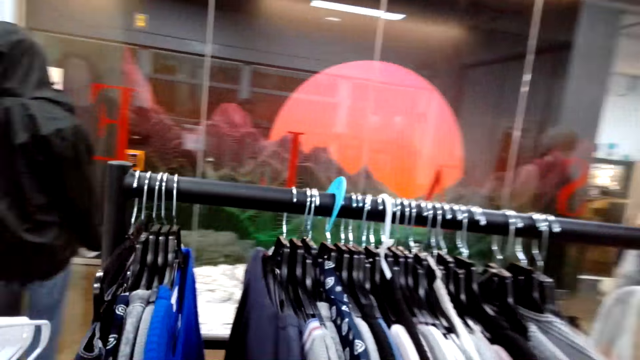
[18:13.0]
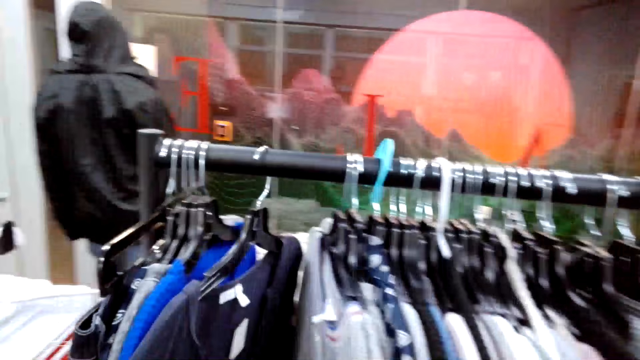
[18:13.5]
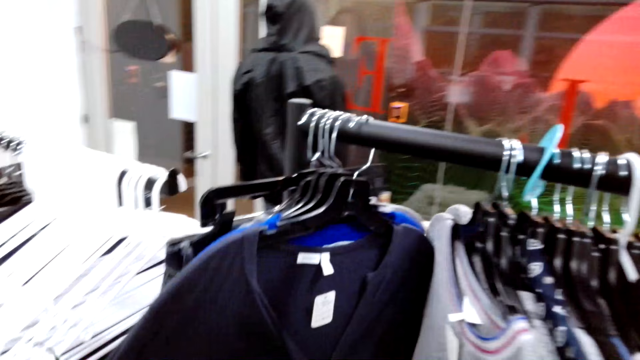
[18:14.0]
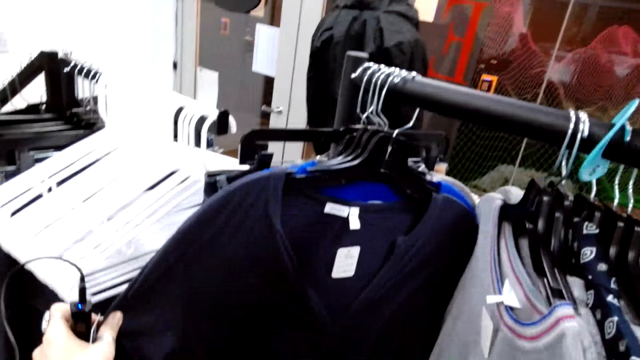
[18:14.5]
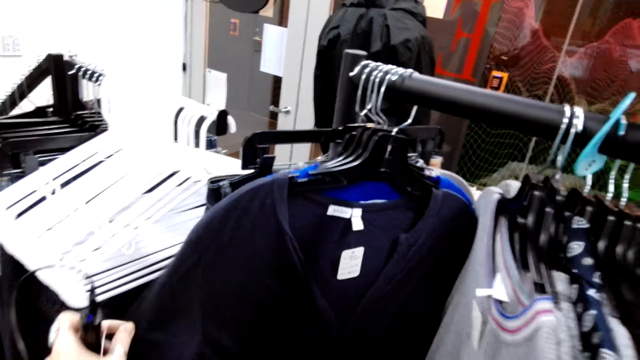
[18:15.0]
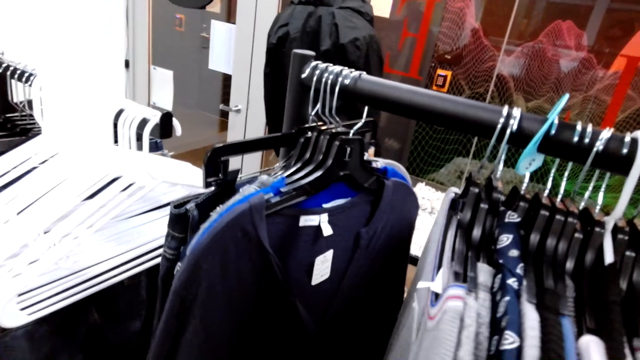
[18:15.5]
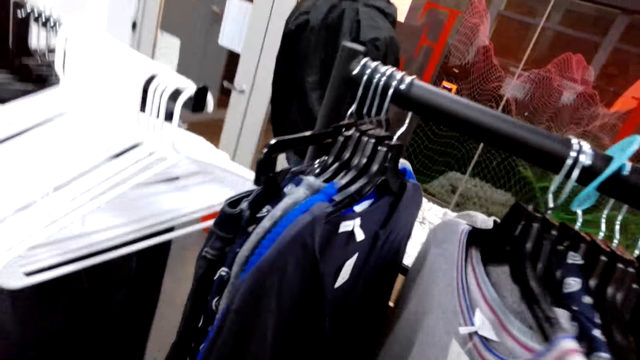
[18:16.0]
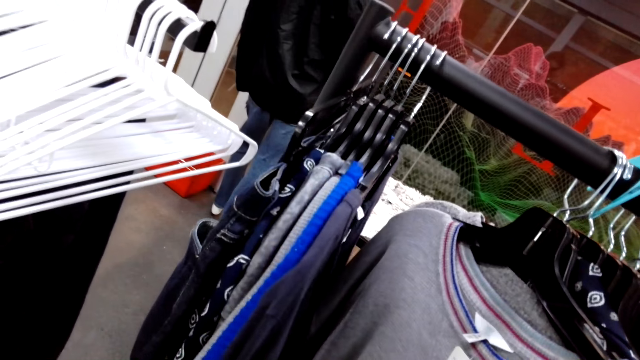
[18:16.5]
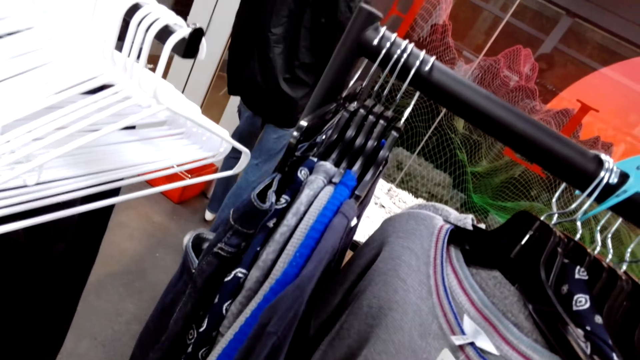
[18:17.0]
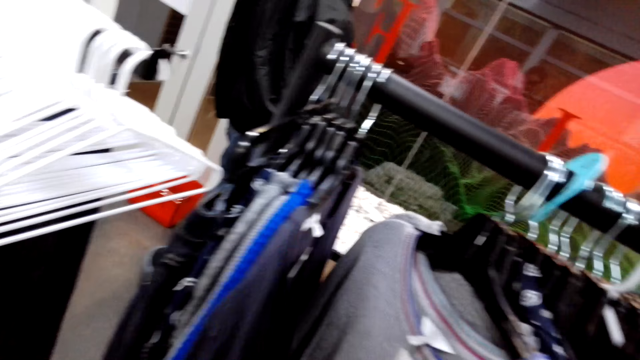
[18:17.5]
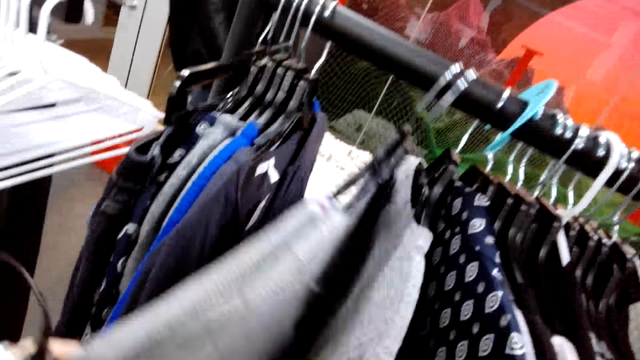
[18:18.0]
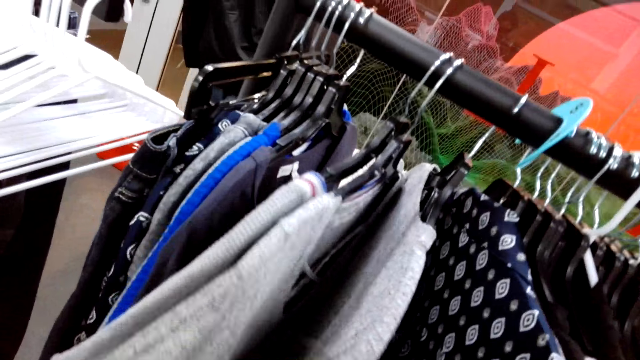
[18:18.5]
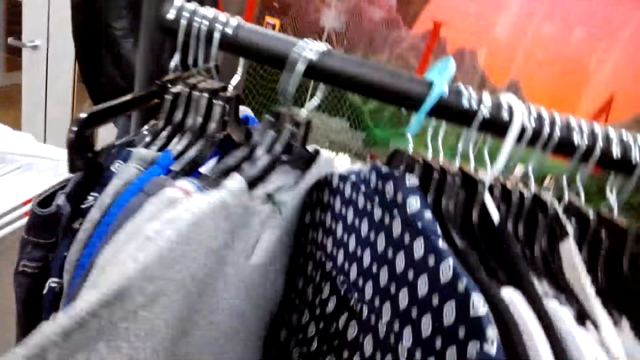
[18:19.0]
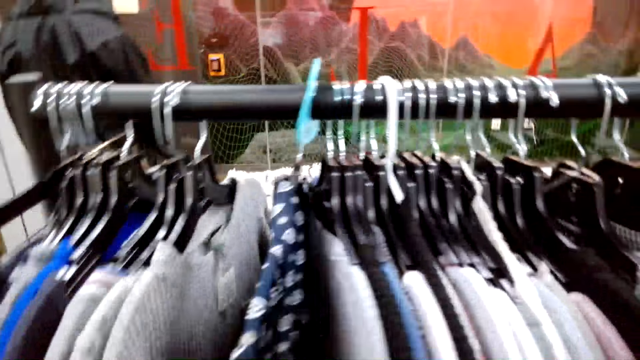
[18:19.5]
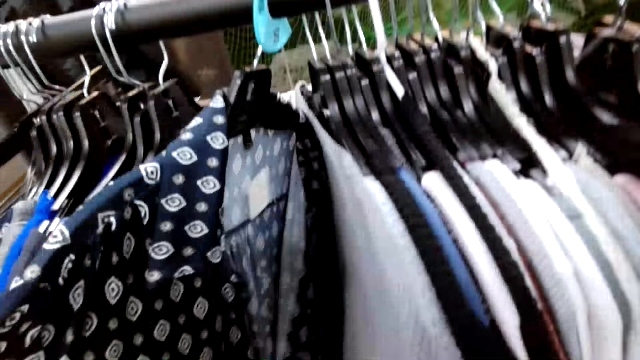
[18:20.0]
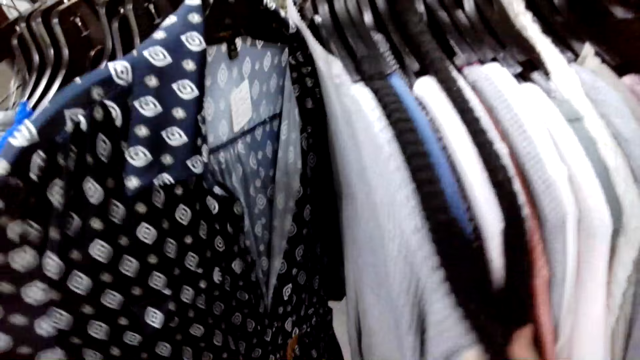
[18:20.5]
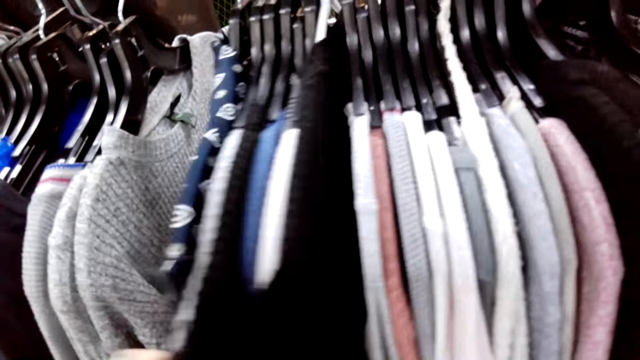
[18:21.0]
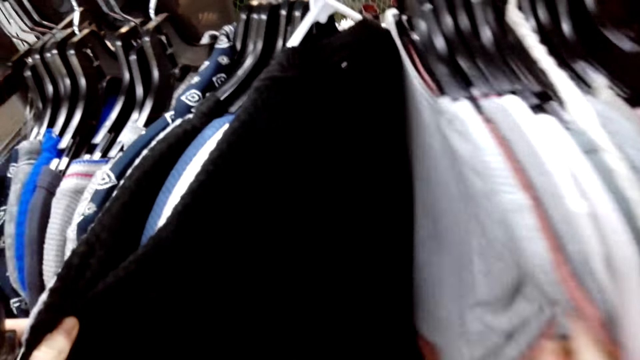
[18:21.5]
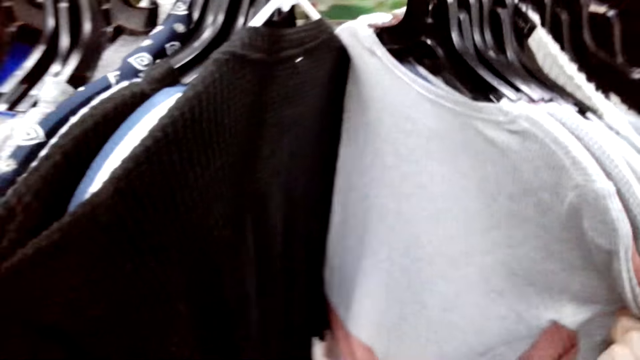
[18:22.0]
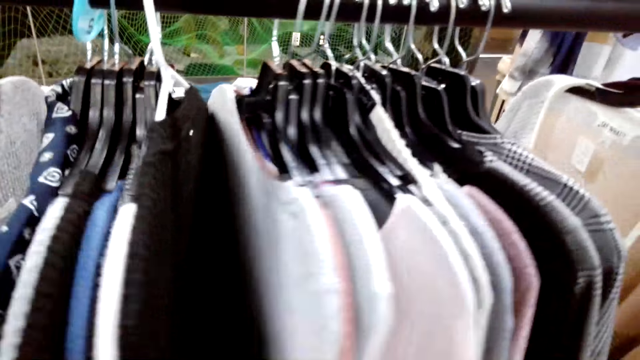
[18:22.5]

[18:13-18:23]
The camera wearer stares at the clothes on the clothes stand. They touch a cloth. They touch a blouse. They move the blouse. They touch the blouse. They dialogue with a cashier.

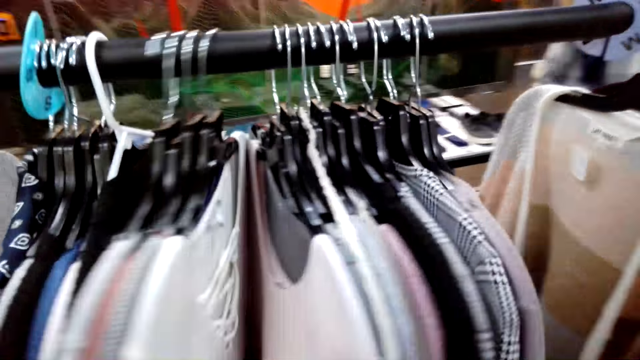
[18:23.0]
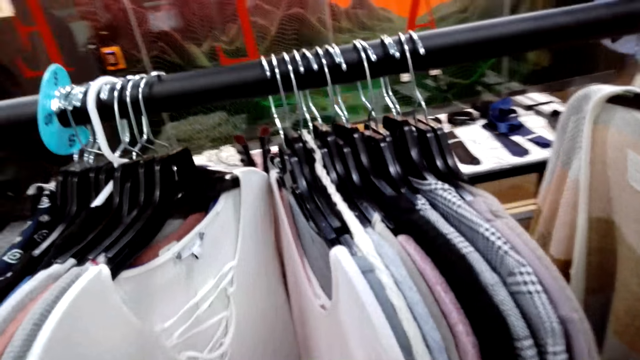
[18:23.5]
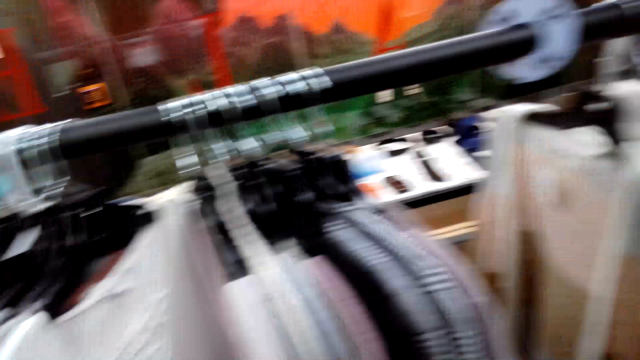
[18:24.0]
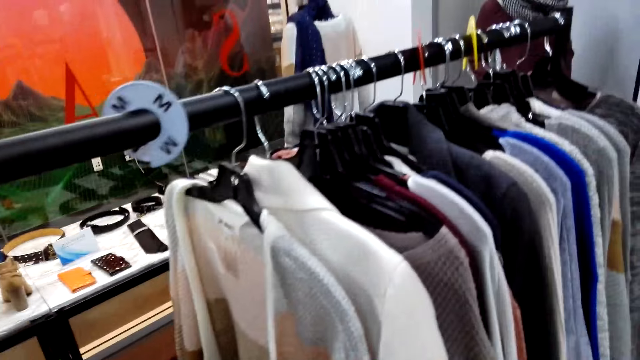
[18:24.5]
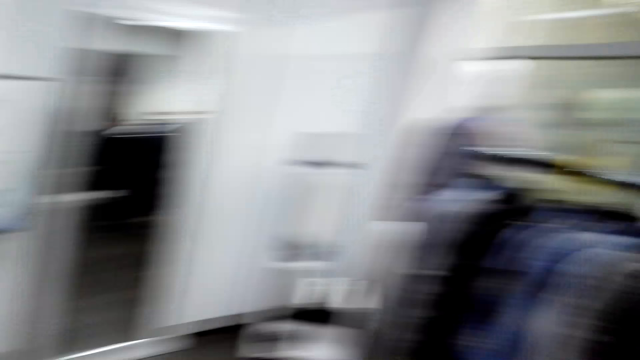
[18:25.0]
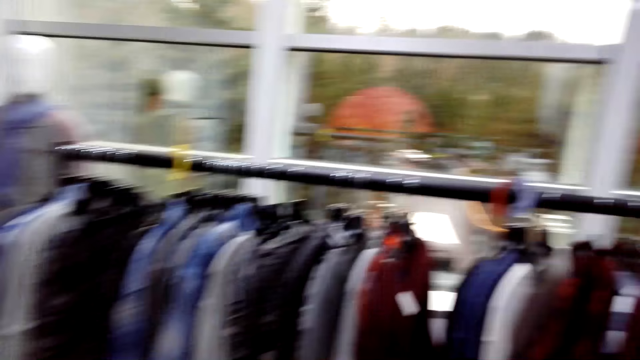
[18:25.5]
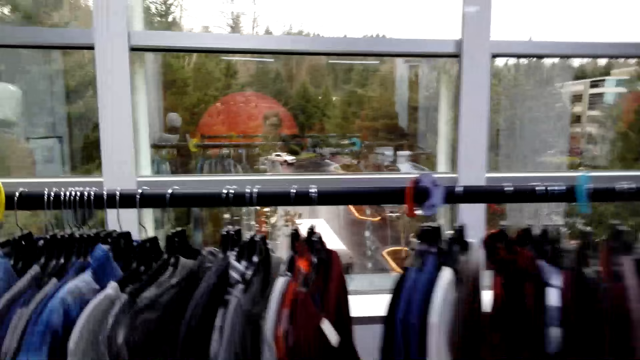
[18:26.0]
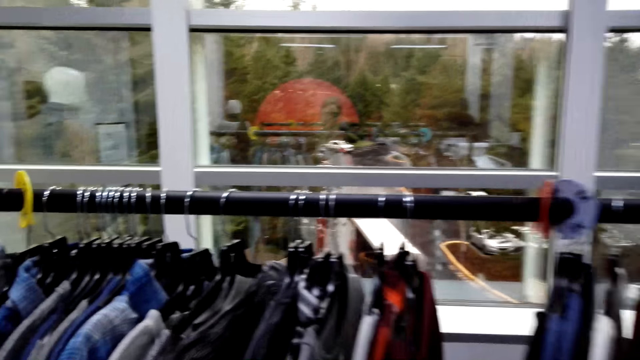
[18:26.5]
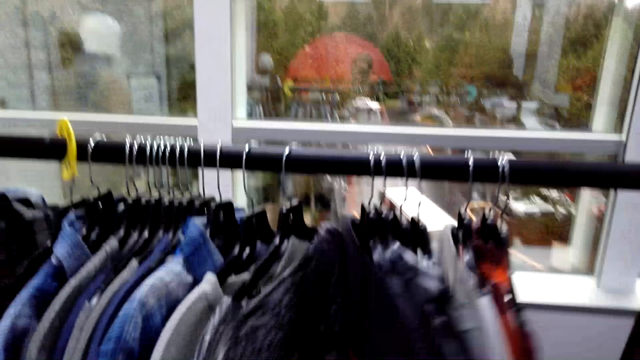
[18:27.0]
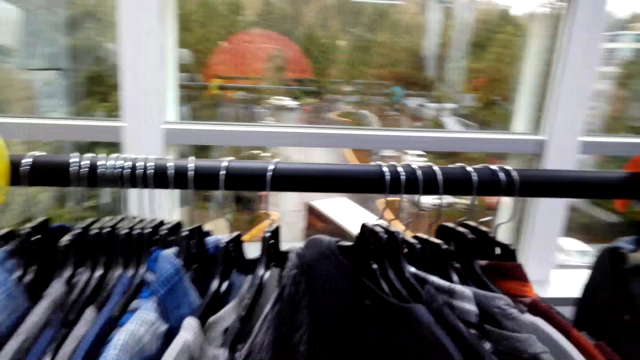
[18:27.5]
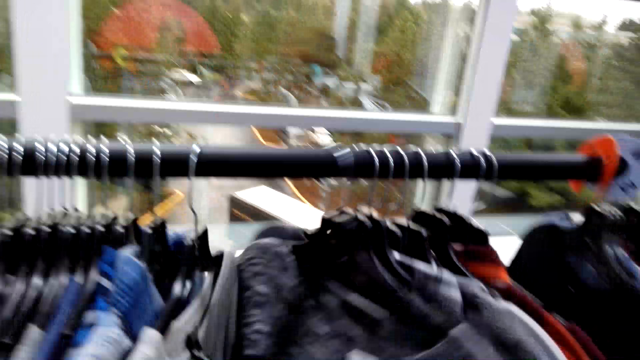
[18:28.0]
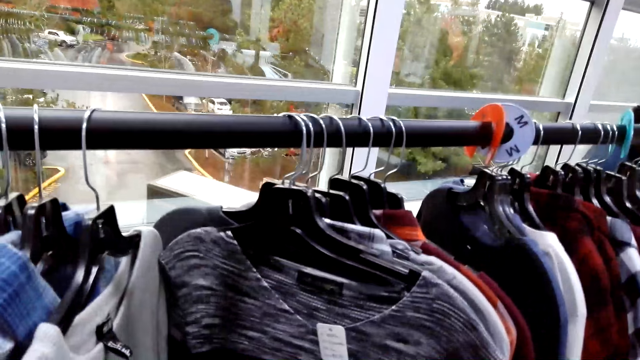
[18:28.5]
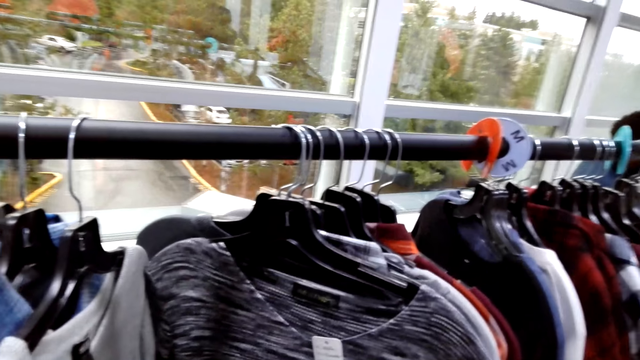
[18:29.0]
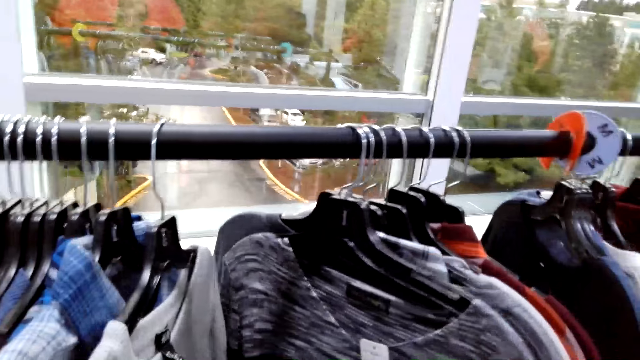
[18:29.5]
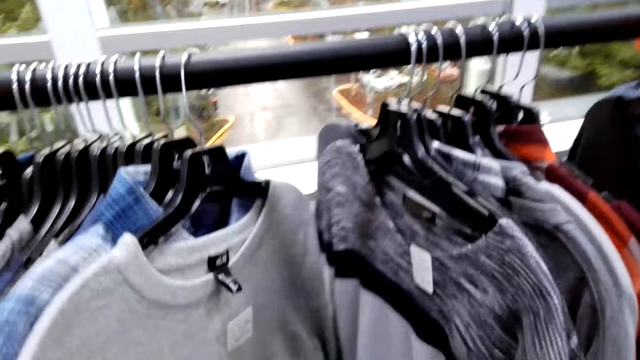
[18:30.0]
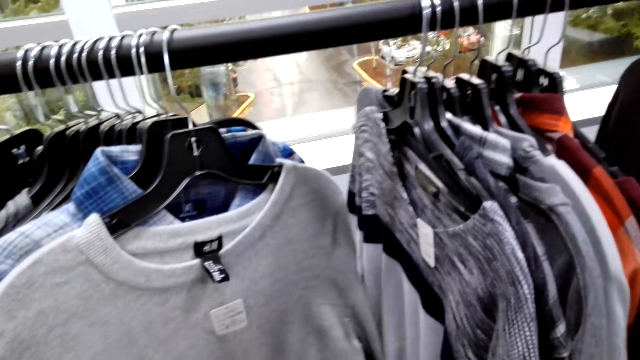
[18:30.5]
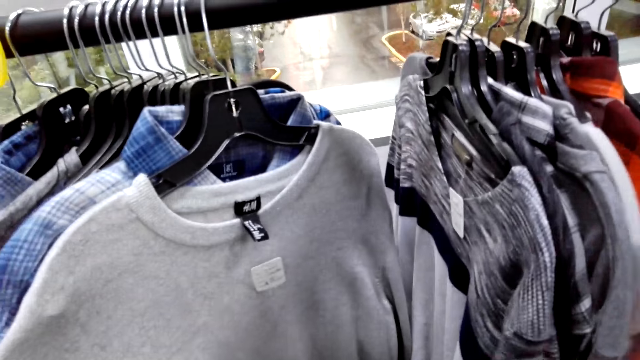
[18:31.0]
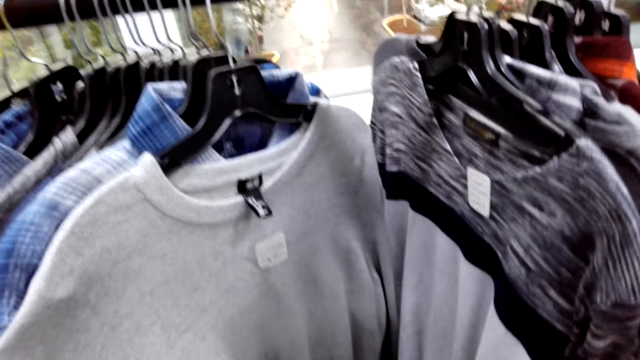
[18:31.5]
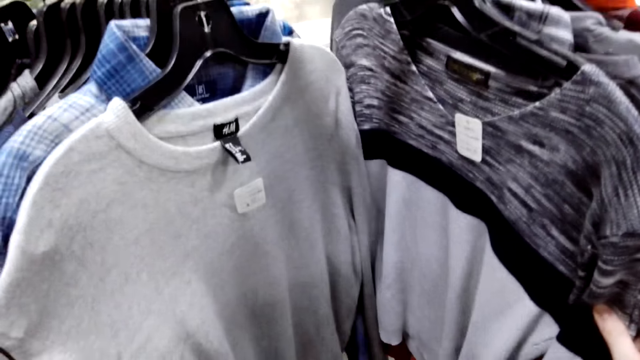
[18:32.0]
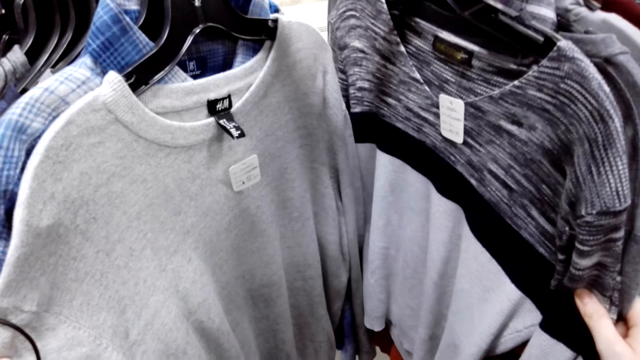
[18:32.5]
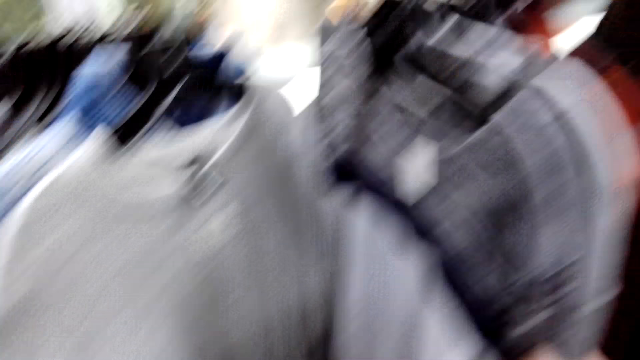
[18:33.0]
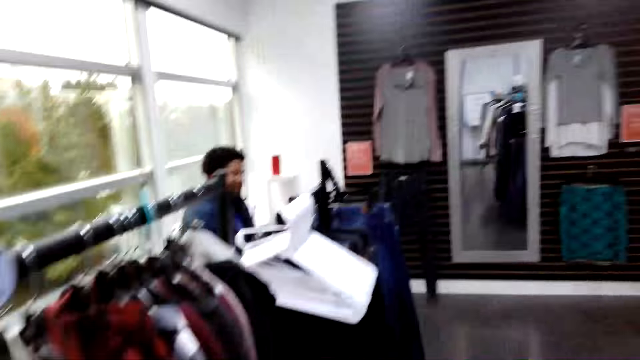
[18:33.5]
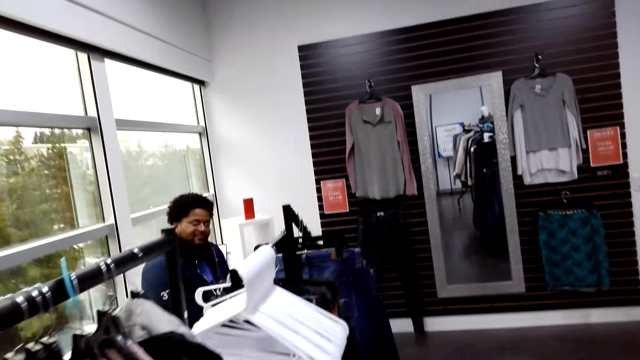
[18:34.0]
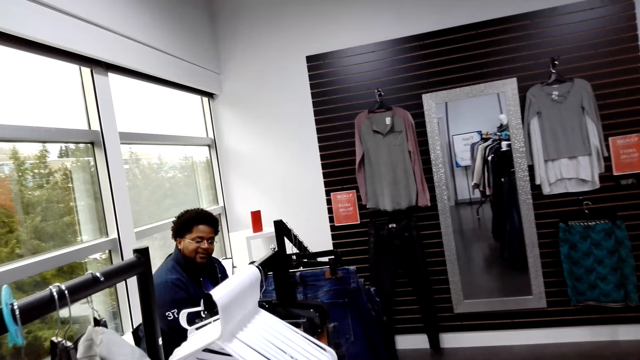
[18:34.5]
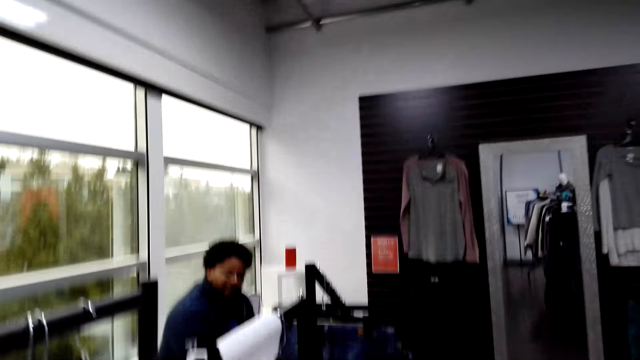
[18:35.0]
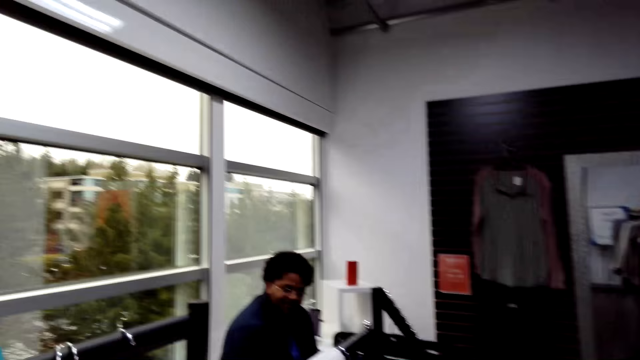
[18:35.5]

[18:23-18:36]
The camera wearer moves a blouse. They turn around. They walk in a fashion boutique. They move the blouse. They dialogue with a cashier. They hold the blouse. Another cashier dialogues with the camera wearer. The camera wearer walks in the fashion boutique. A man makes a gesture to the camera wearer.
